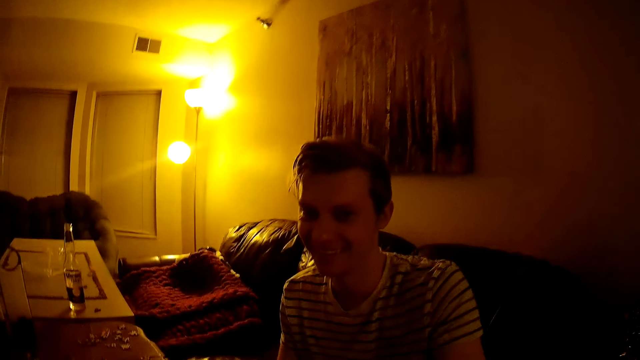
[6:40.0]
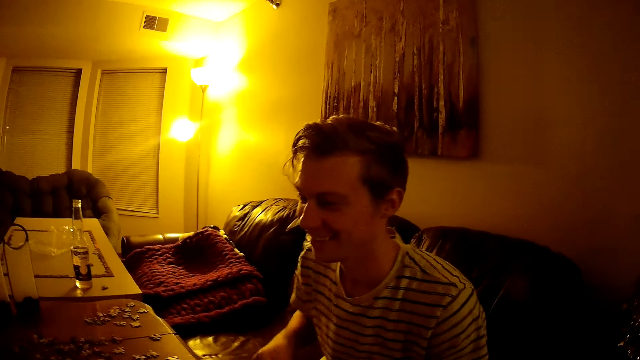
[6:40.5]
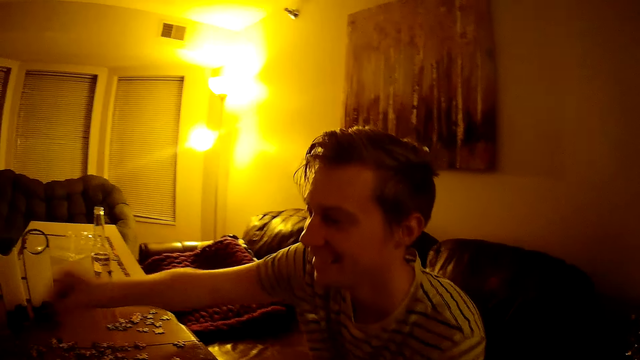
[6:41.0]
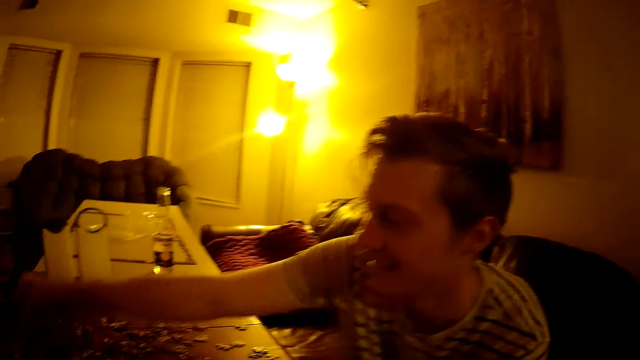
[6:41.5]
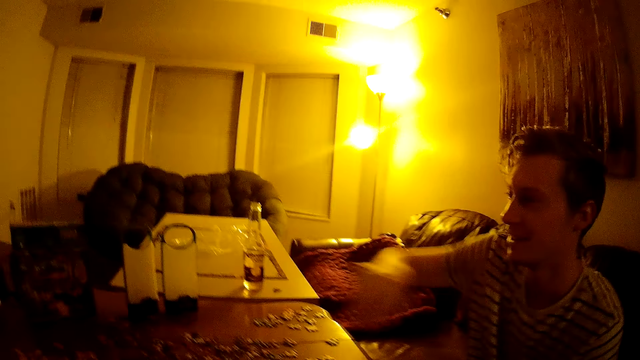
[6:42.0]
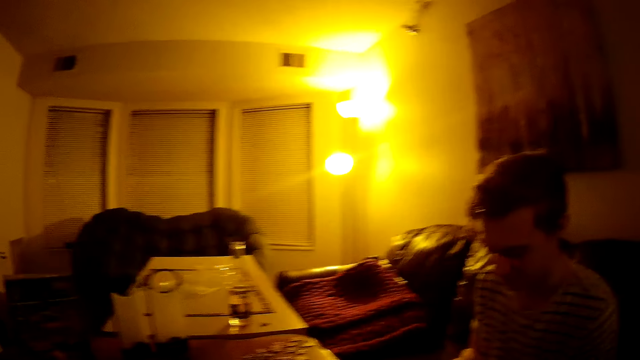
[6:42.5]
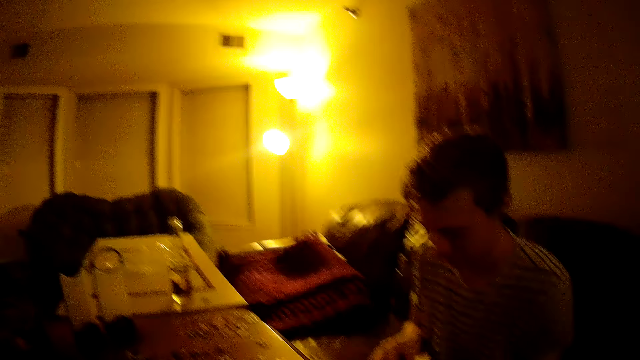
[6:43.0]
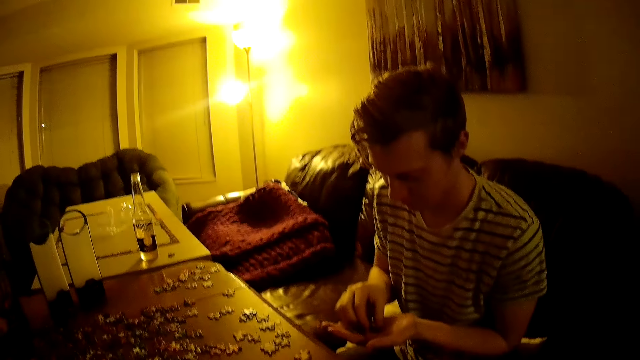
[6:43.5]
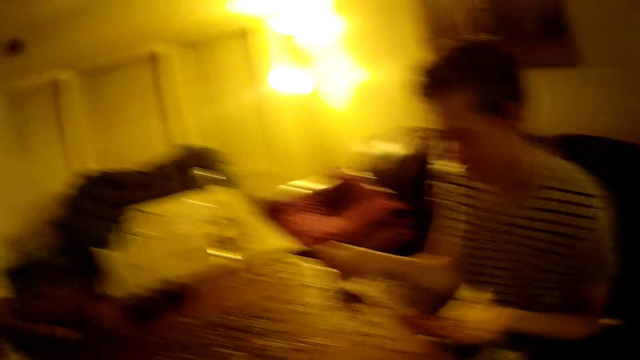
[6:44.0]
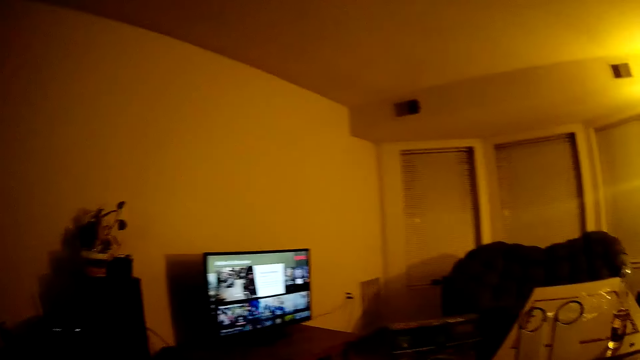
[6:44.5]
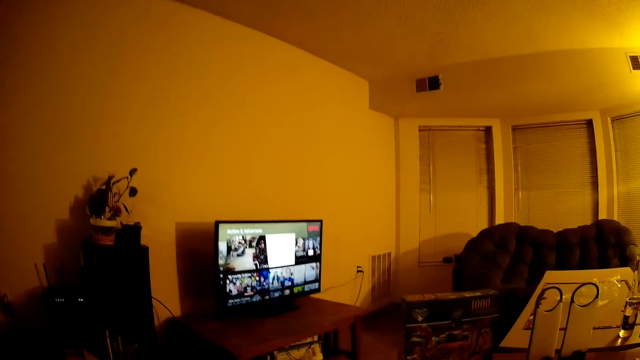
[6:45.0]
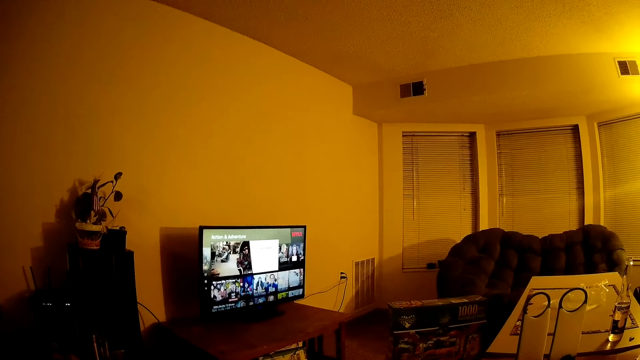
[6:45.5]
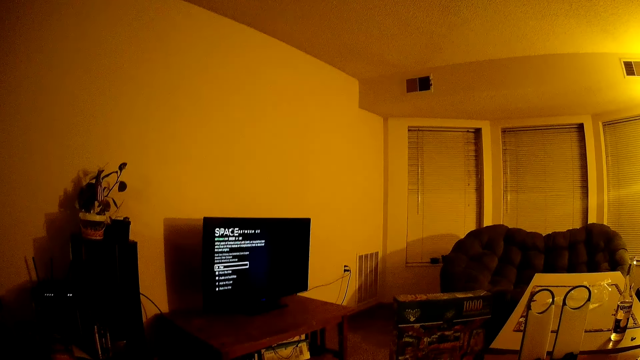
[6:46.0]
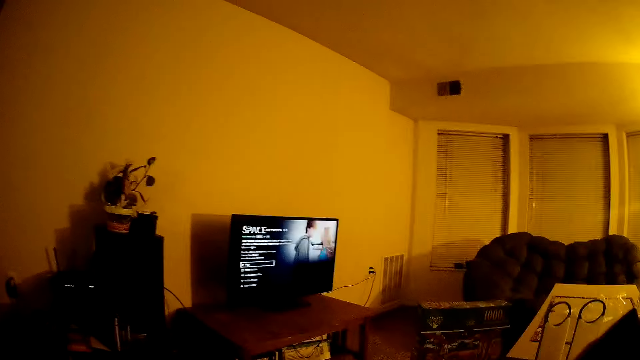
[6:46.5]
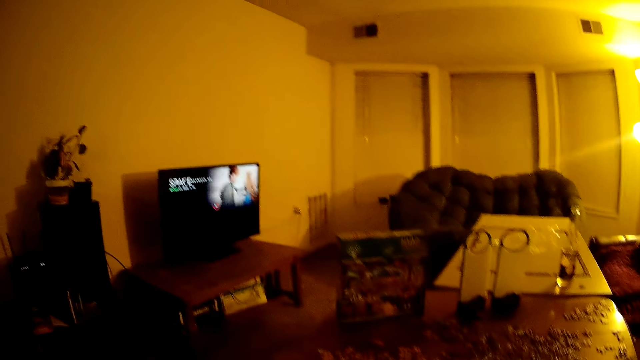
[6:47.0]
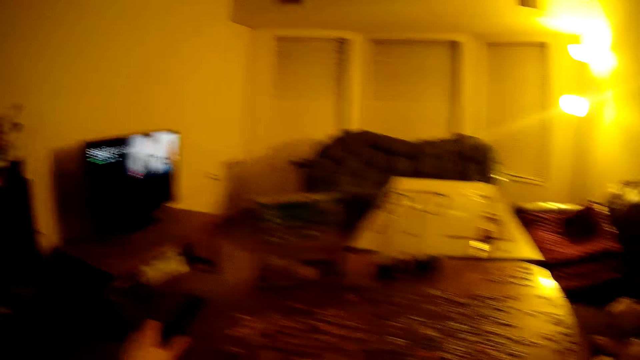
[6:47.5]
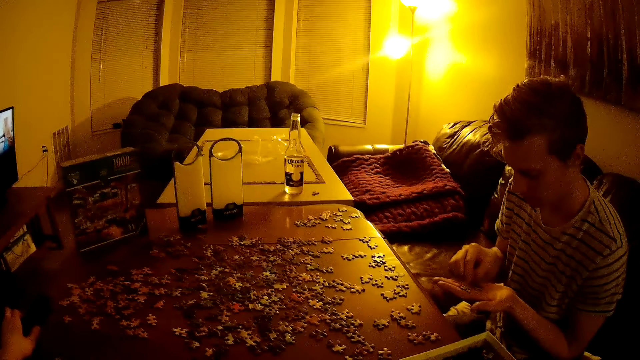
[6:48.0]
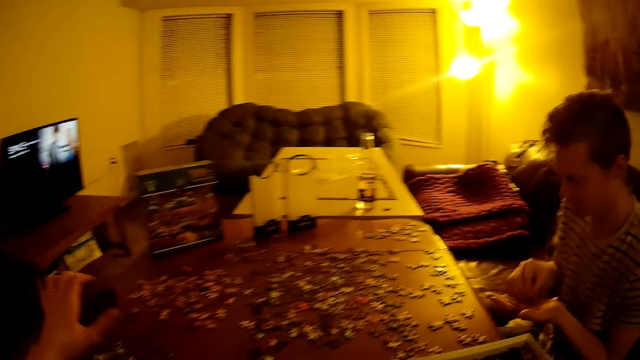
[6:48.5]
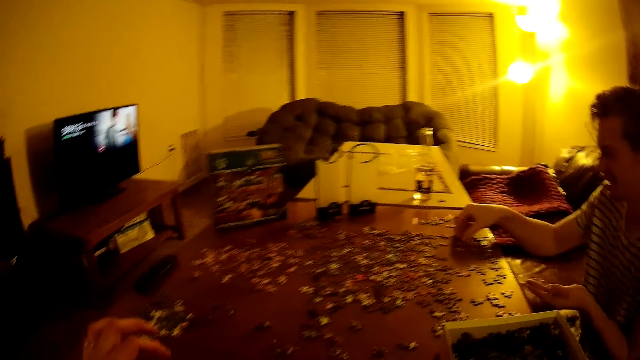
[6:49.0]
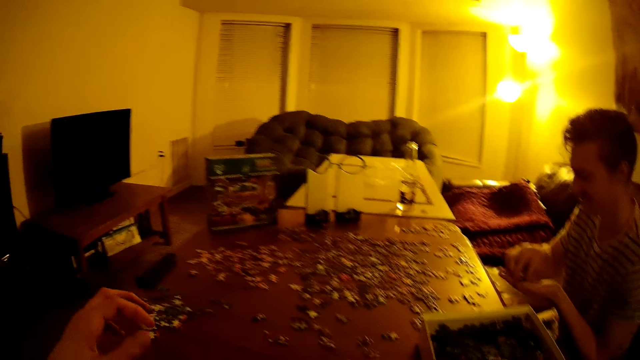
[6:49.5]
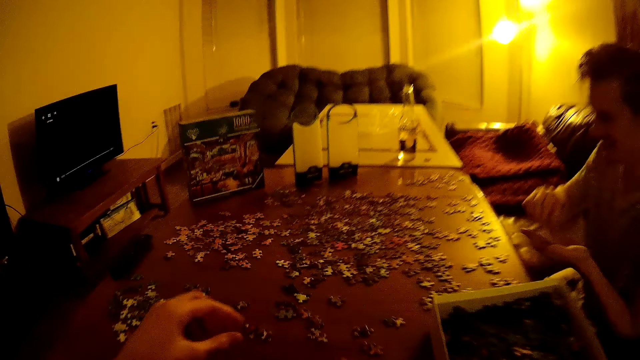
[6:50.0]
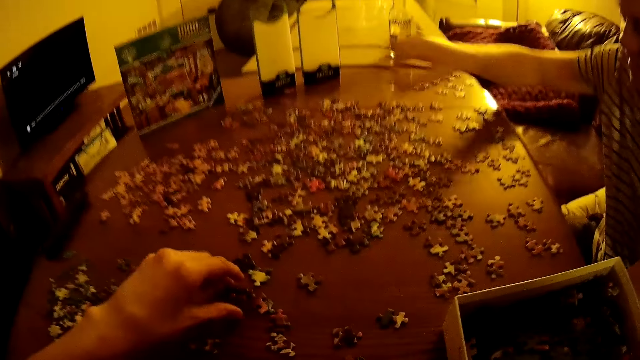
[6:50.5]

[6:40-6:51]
A man picks up the jigsaw puzzle. The man moves his hand over the puzzles. The camera wearer looks at the television. The man holds the puzzles on his hand. The camera wearer looks at the man. They move the puzzles on the table.

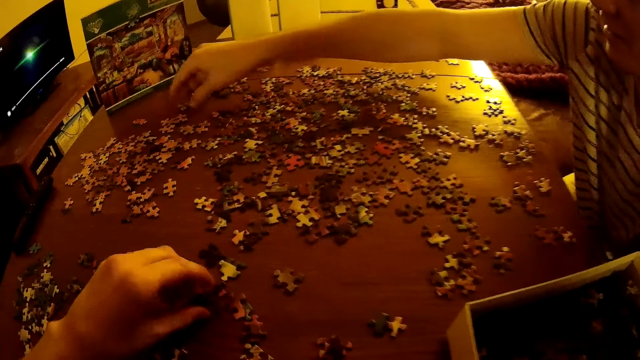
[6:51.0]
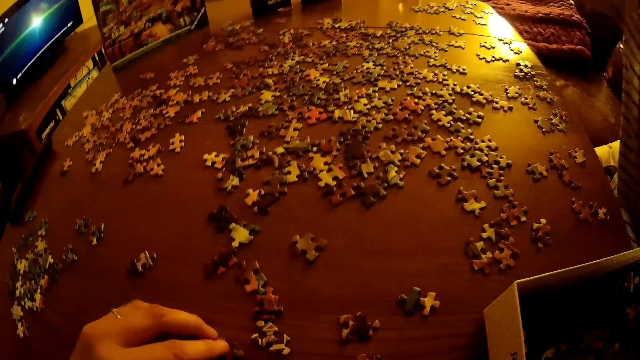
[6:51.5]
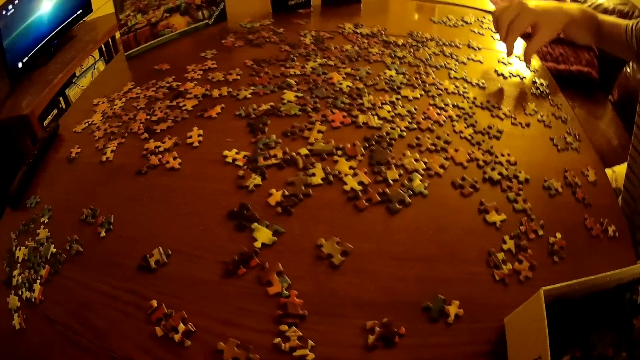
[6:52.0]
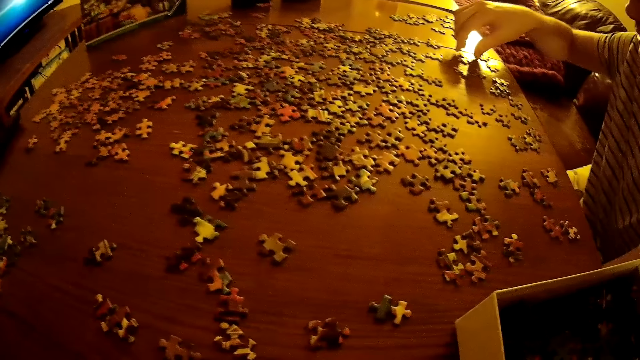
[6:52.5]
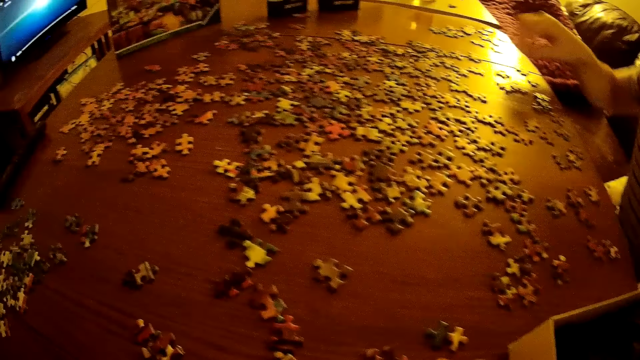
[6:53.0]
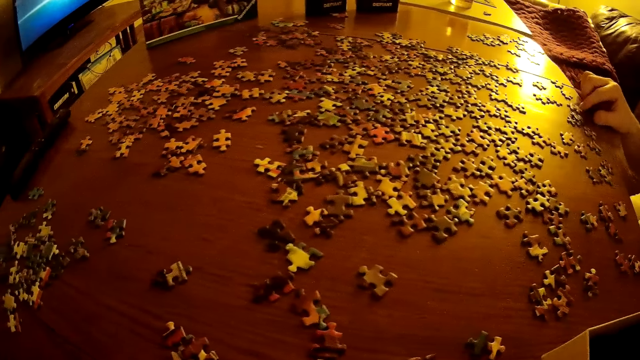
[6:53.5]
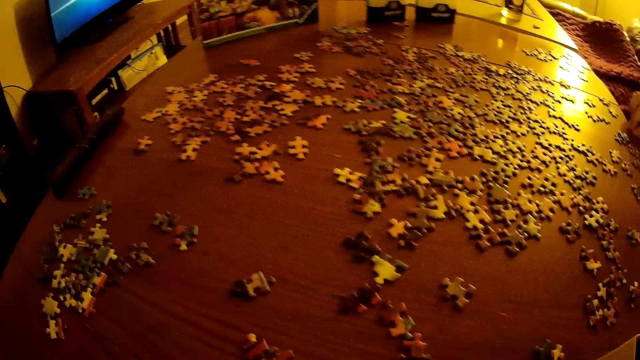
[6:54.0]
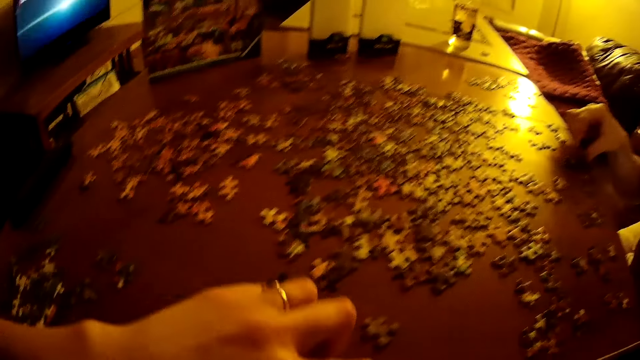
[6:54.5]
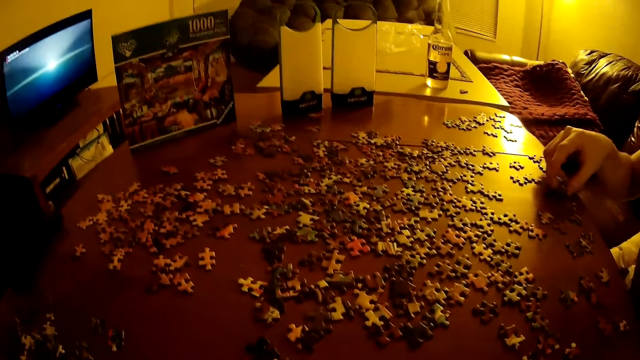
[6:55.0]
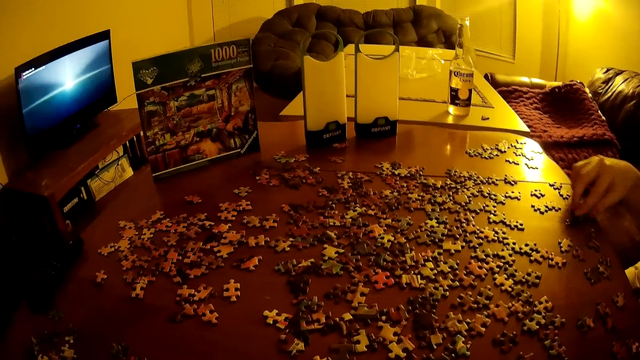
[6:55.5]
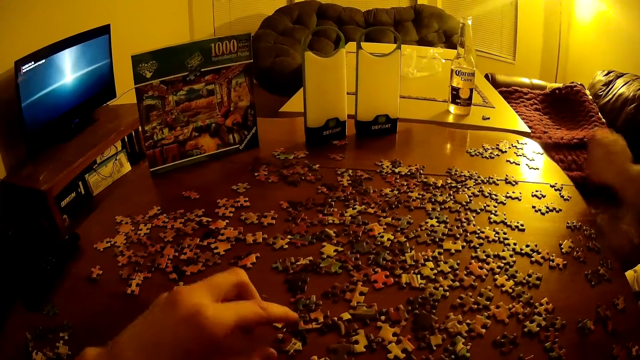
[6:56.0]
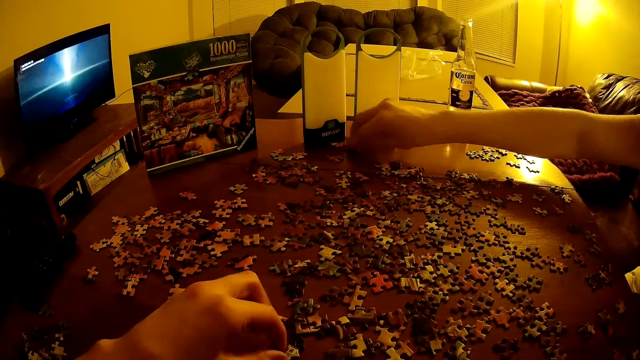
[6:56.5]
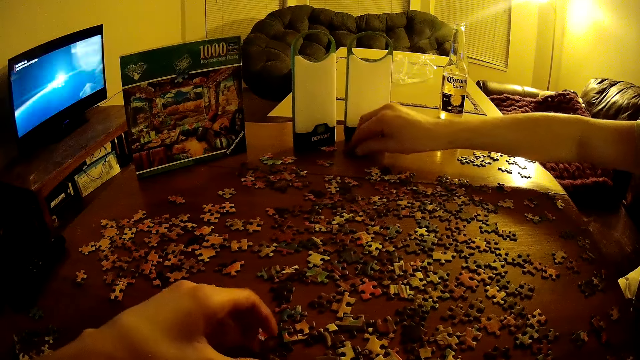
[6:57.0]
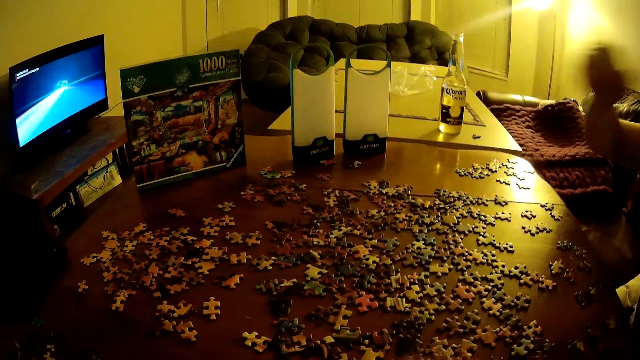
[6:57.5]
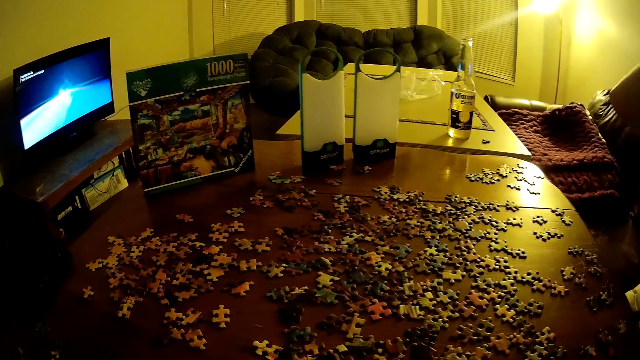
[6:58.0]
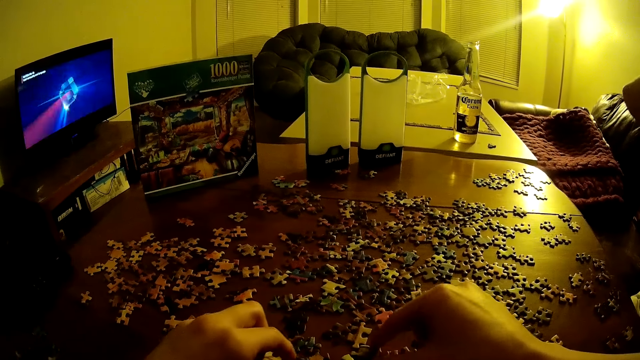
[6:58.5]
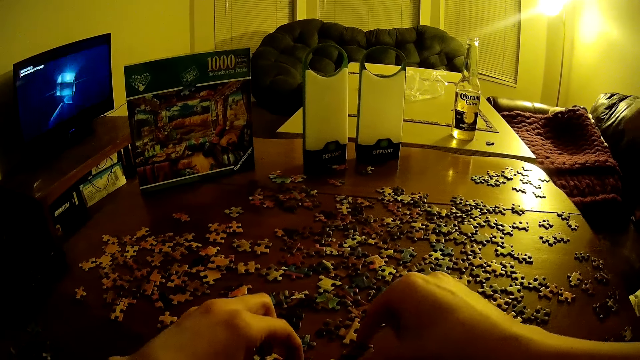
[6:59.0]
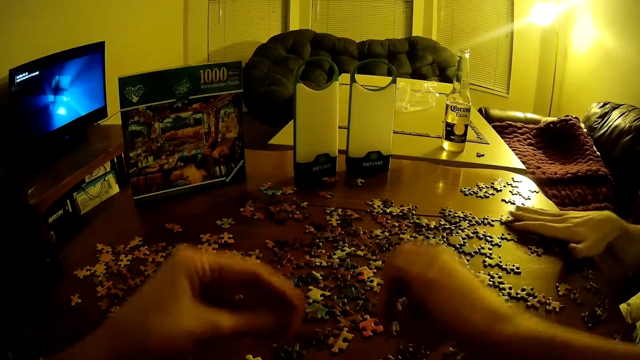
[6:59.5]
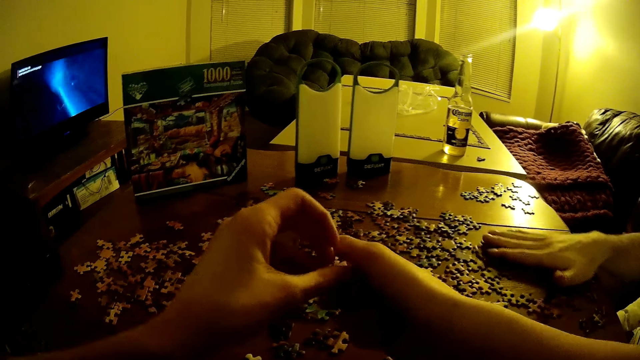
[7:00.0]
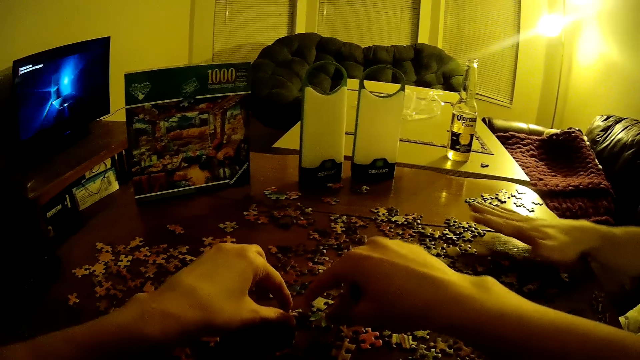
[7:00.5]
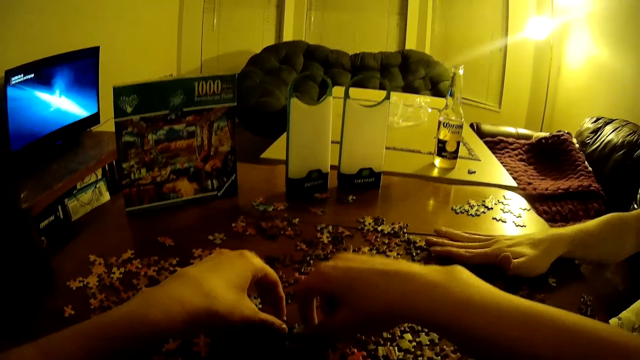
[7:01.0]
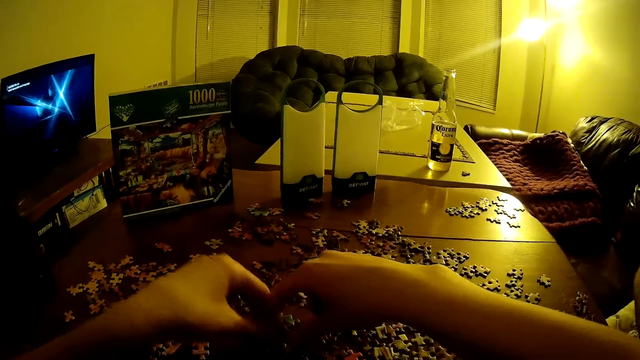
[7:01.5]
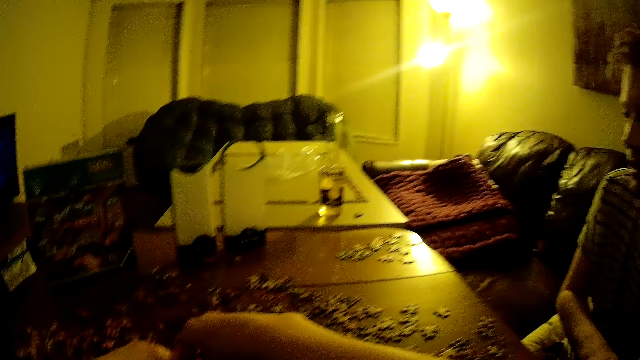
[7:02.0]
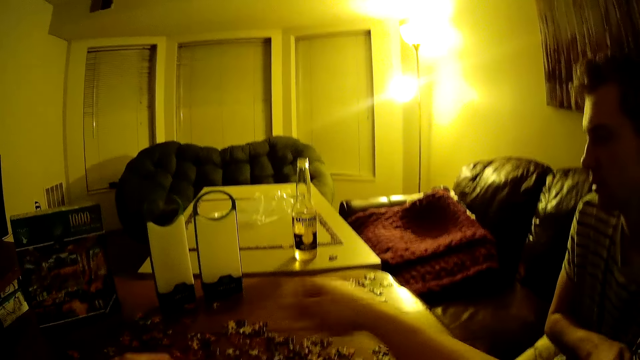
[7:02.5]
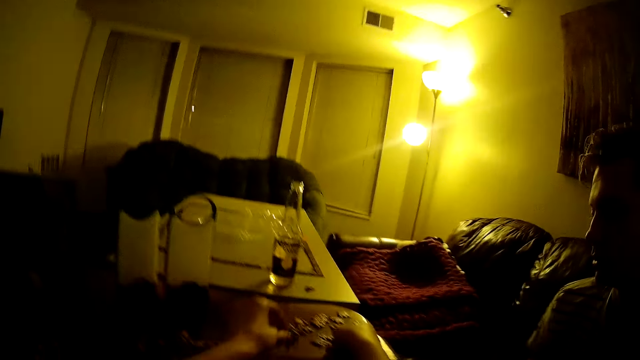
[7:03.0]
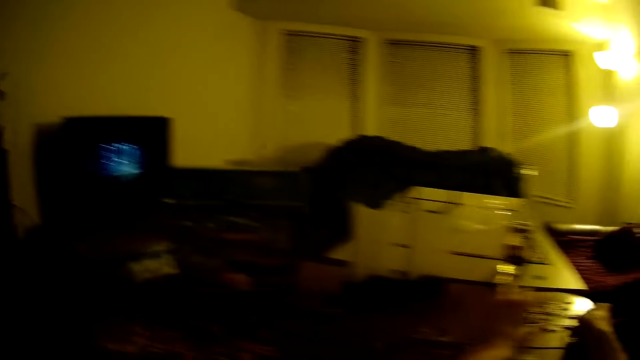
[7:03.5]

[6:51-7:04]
A man assembles the jigsaw puzzle. The camera wearer assembles the jigsaw puzzle. The man places puzzles on the table. The camera wearer moves the puzzles on the table. The man moves the puzzles on the table. The camera wearer moves the puzzles on the table.
